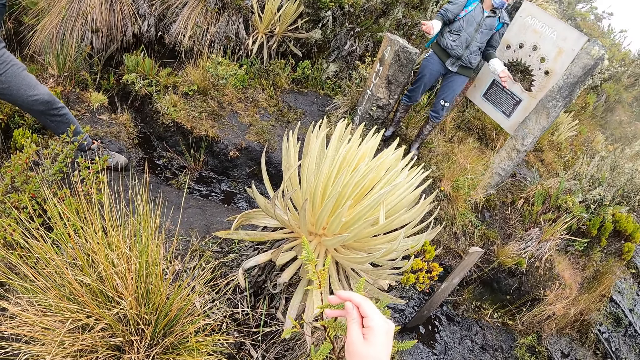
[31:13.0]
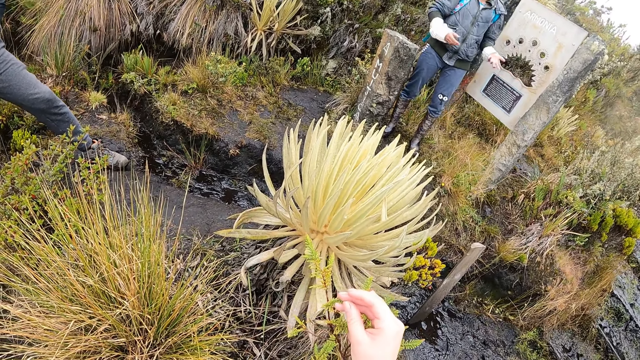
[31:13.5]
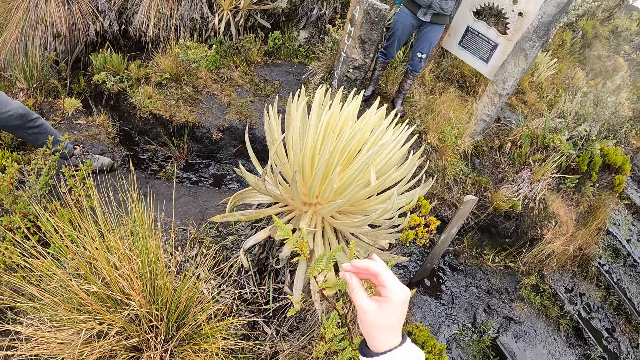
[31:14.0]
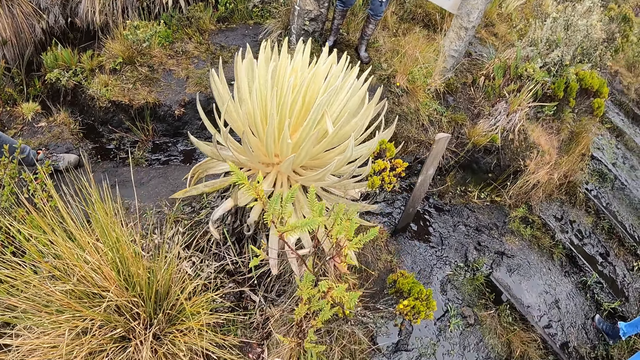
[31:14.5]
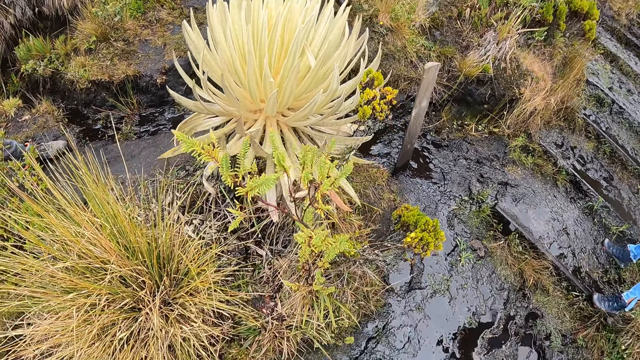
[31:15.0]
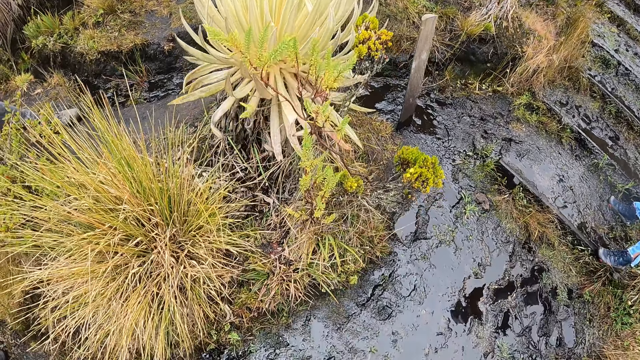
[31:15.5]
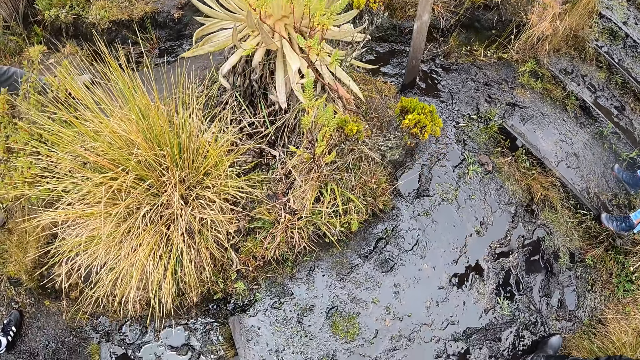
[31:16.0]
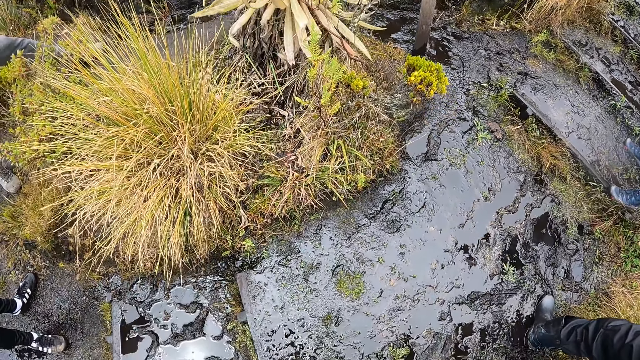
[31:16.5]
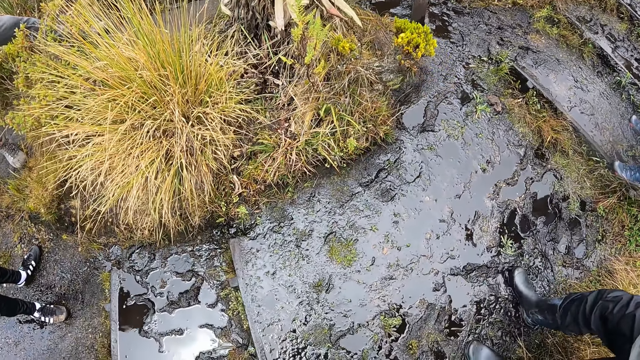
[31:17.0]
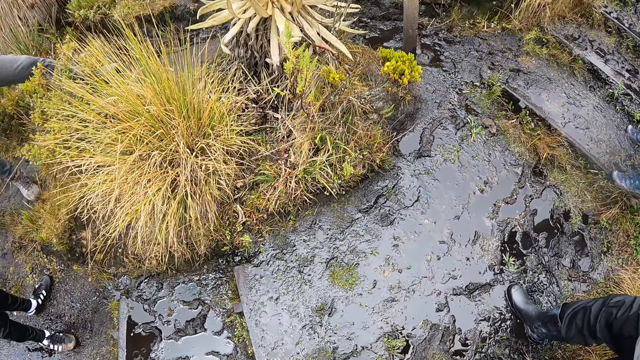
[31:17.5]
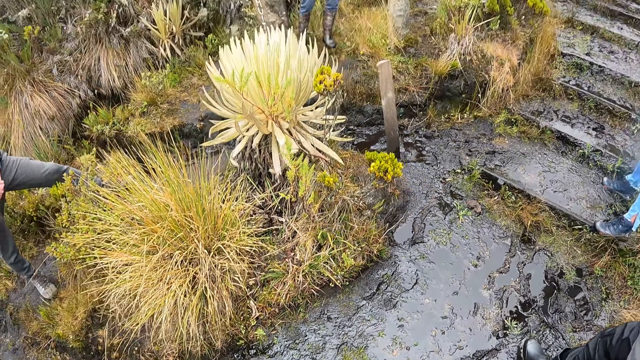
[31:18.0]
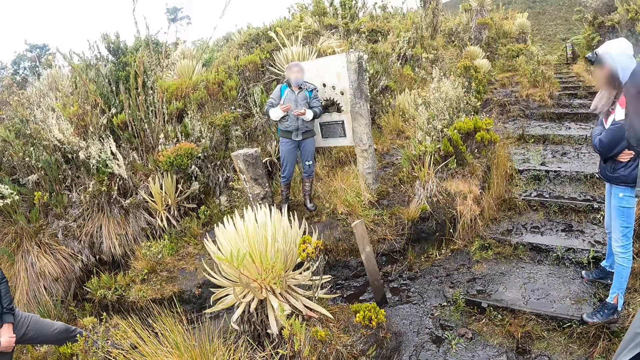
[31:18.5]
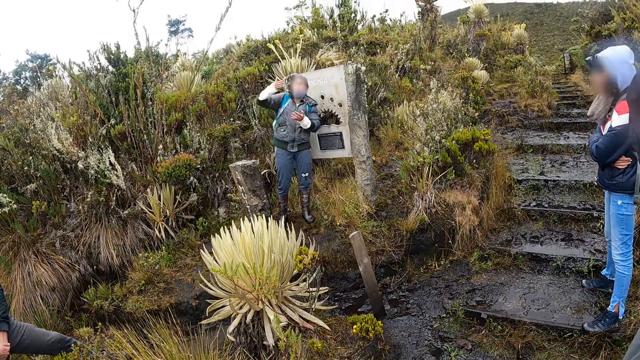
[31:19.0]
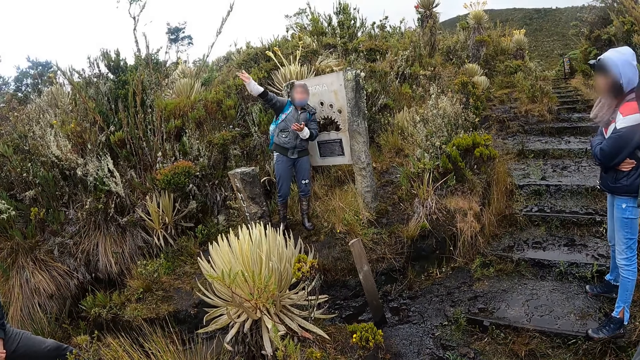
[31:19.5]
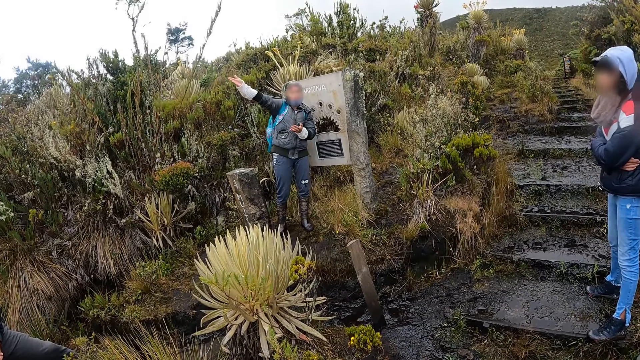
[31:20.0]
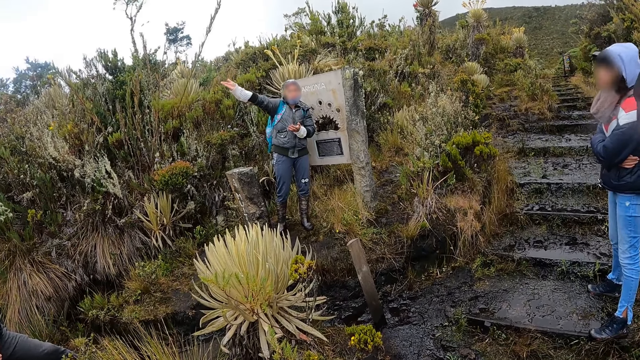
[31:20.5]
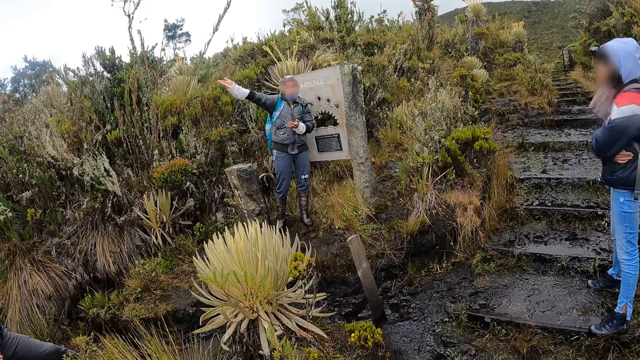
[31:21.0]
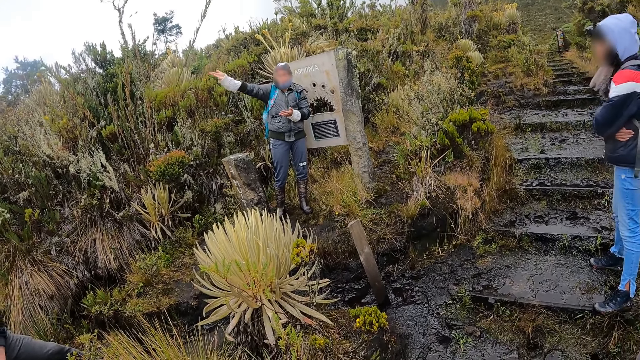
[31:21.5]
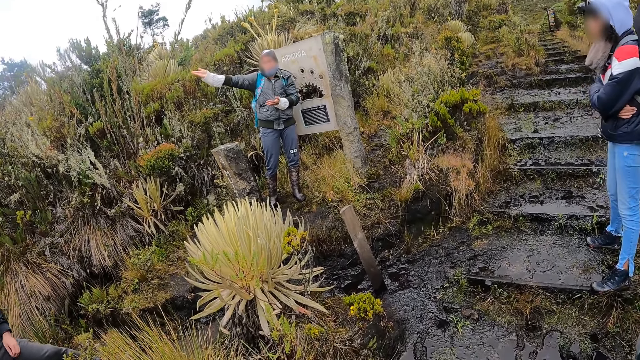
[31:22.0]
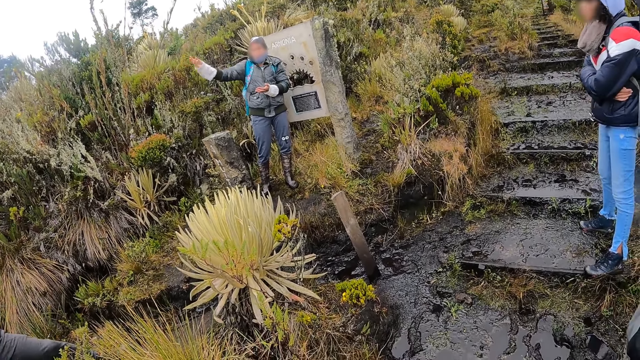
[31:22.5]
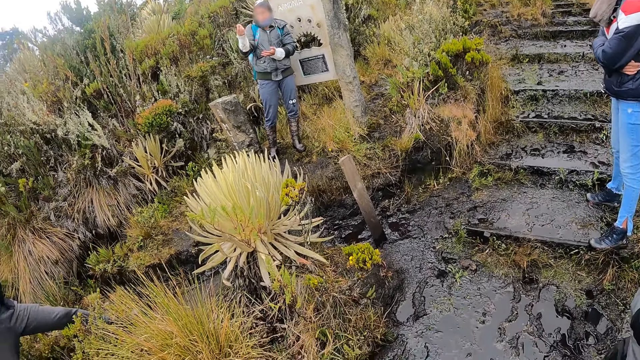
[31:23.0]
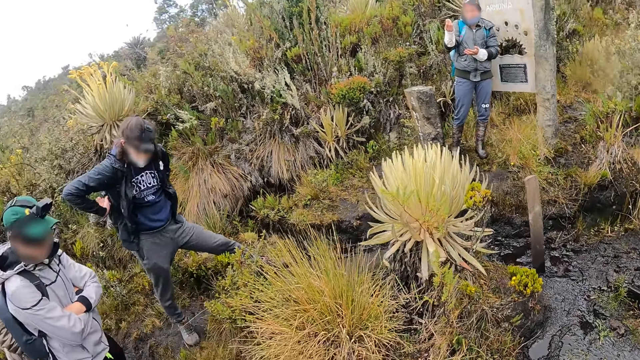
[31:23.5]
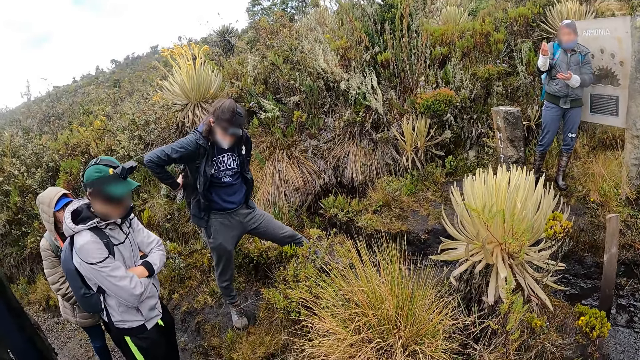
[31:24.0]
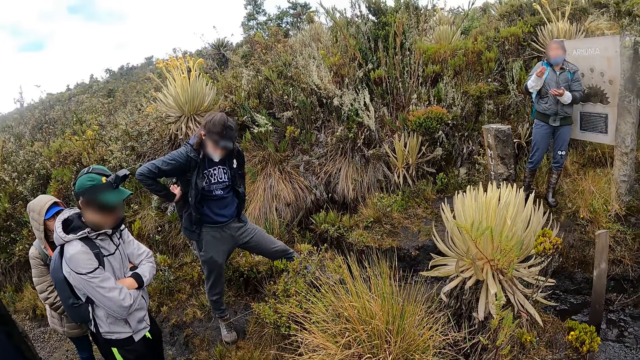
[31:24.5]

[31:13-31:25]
A person talks to the people.

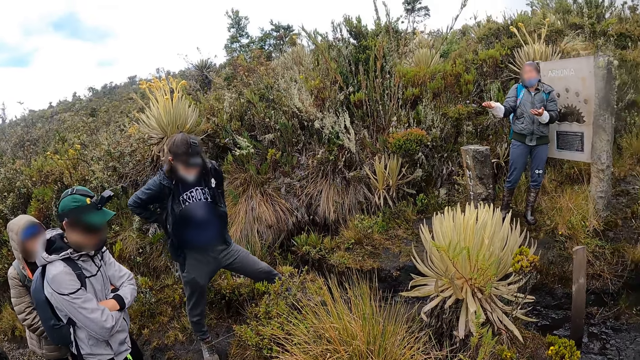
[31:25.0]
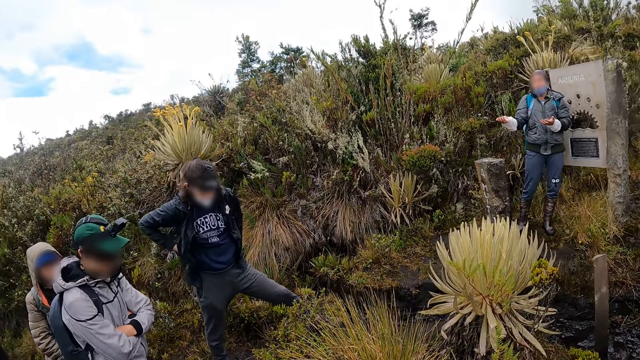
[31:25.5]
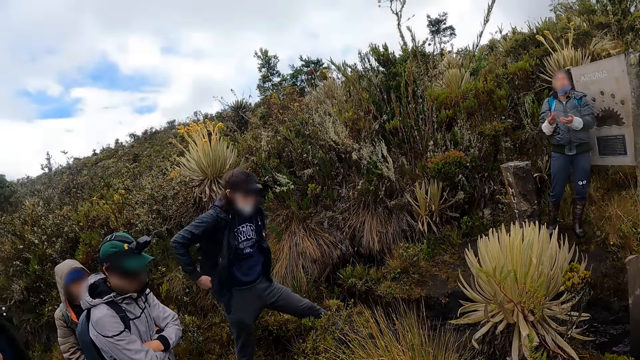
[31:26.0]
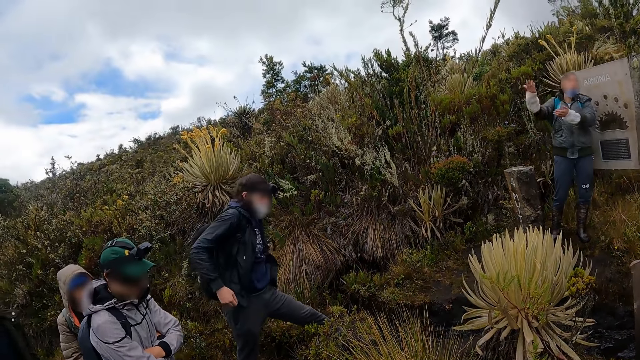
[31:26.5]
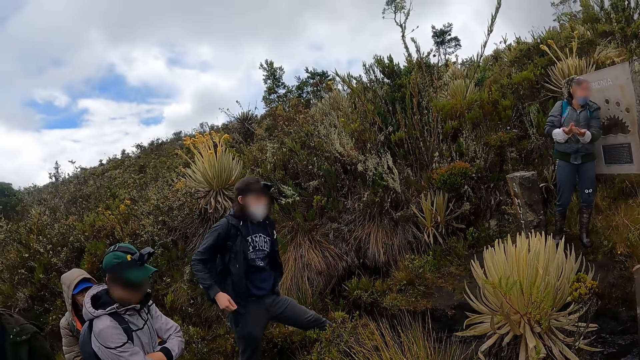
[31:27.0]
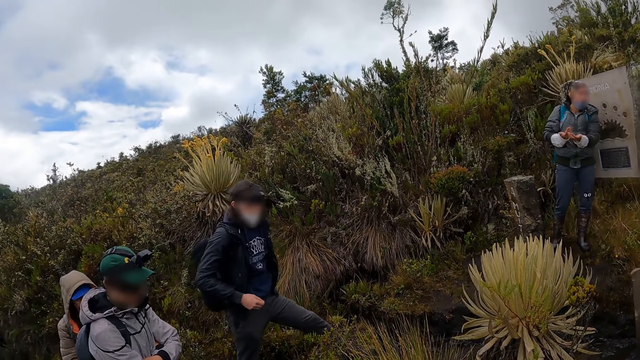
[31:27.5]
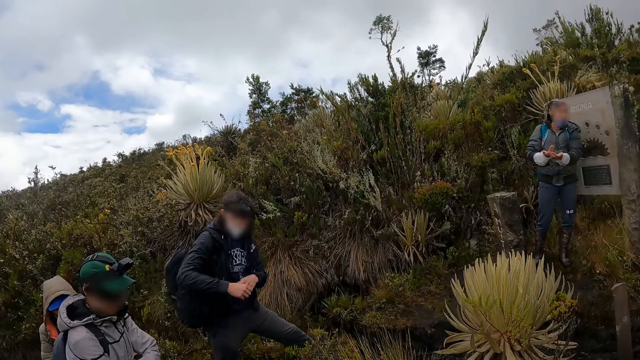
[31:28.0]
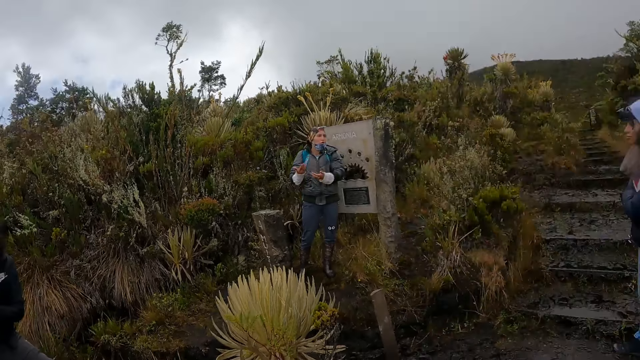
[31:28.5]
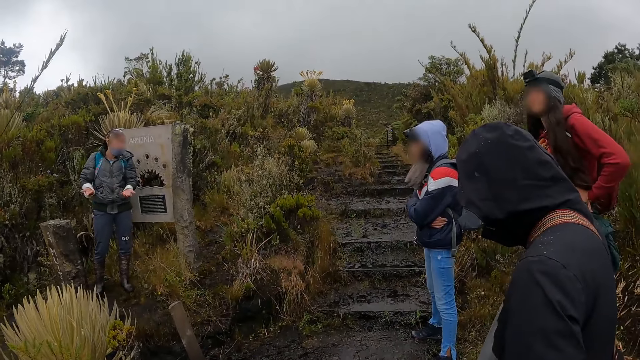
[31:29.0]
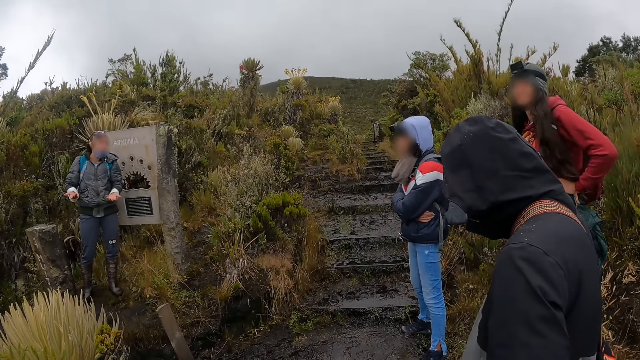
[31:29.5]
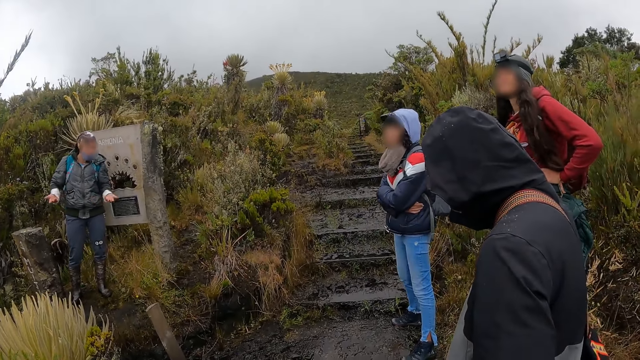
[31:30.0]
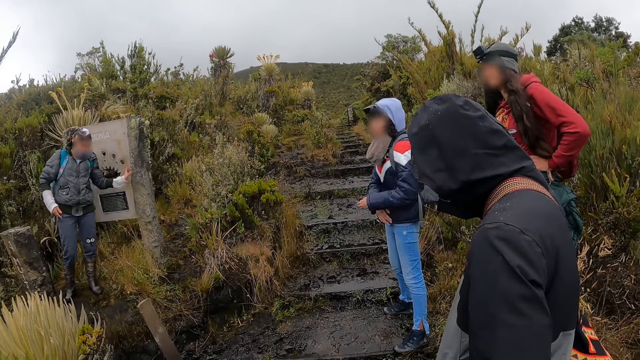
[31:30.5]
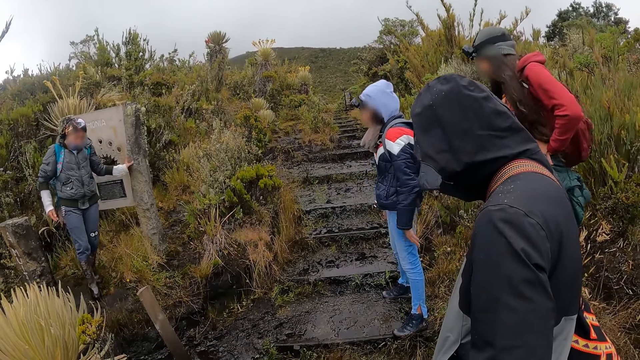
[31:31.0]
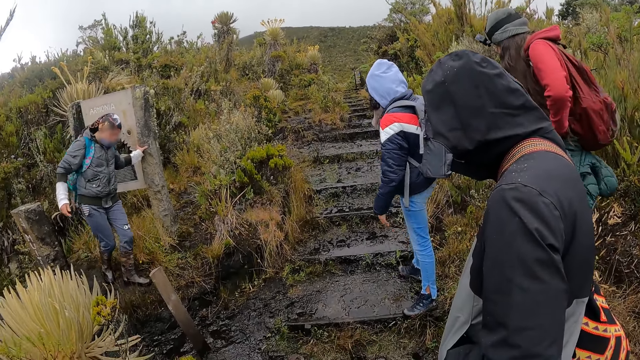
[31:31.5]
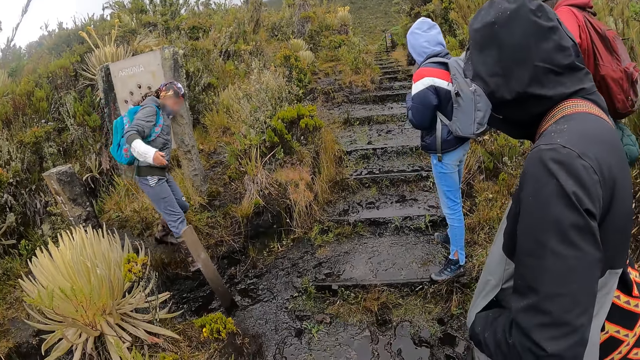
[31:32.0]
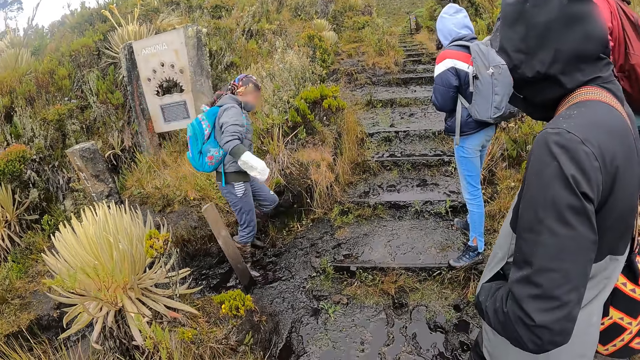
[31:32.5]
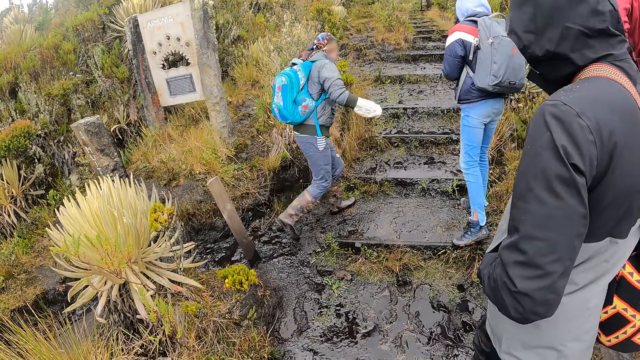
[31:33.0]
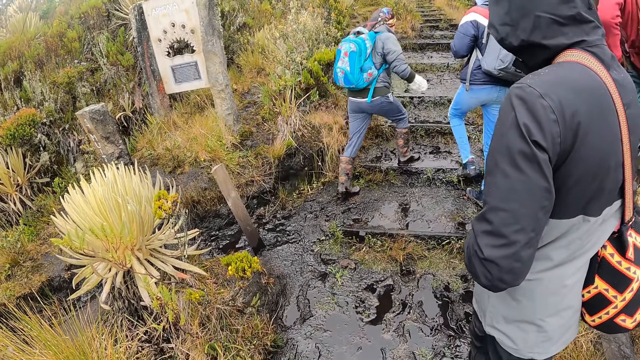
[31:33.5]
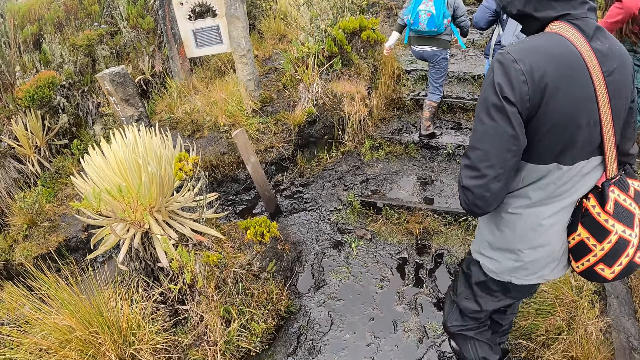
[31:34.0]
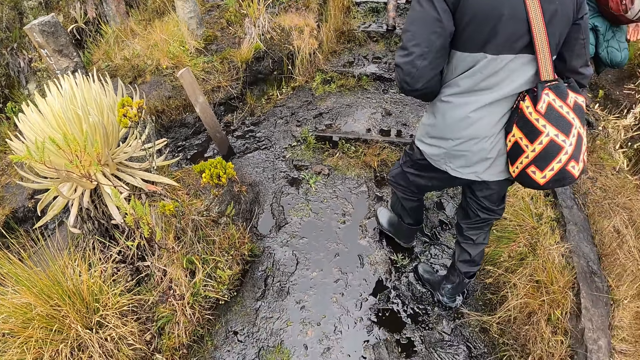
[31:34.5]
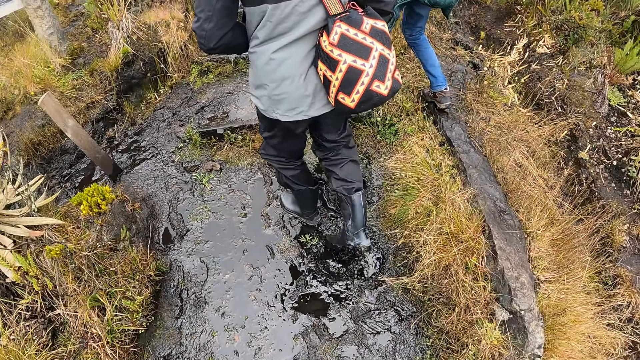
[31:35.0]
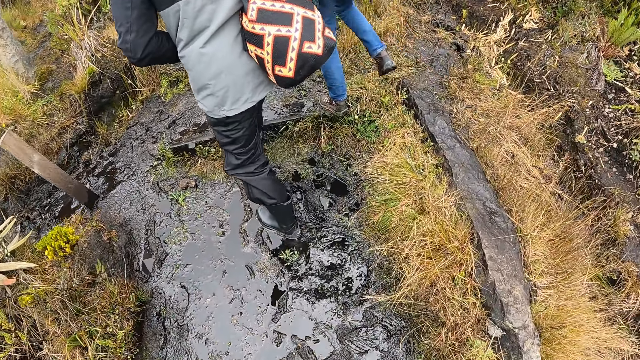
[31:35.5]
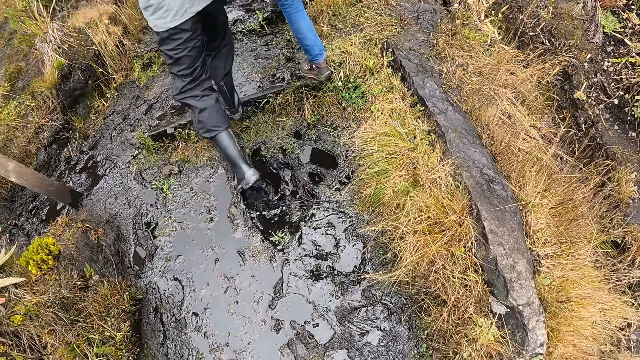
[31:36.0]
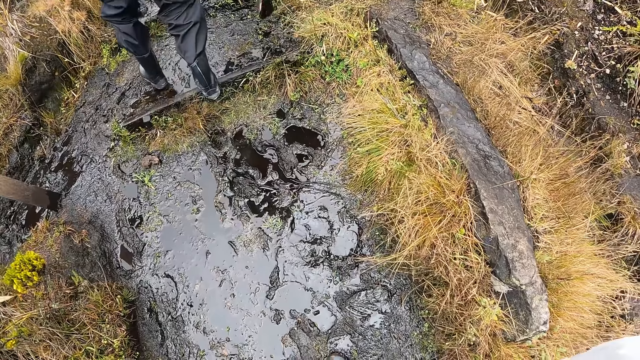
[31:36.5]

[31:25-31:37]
A man climbs up a stair. A woman climbs up the stair. Another man climbs up the stair.
